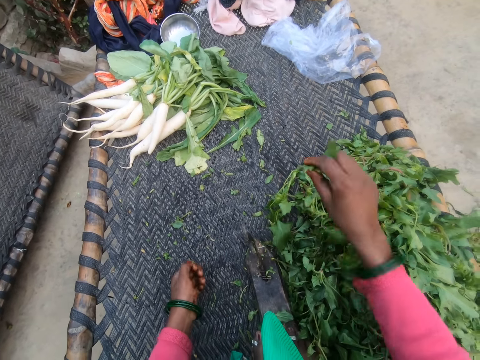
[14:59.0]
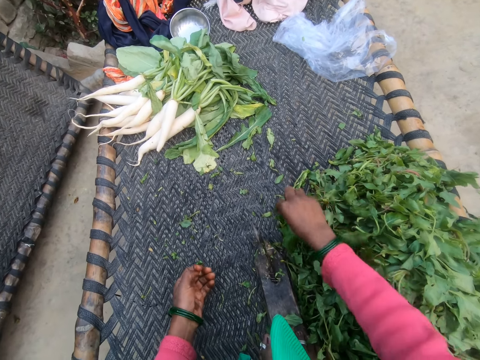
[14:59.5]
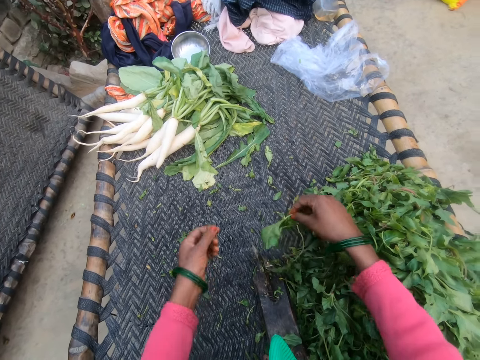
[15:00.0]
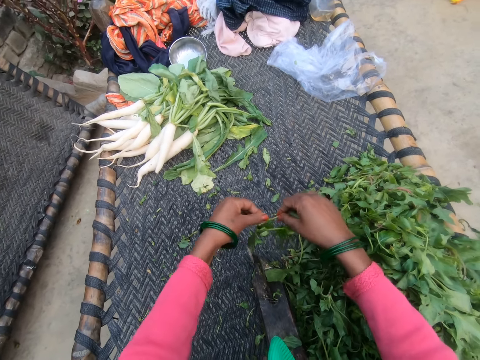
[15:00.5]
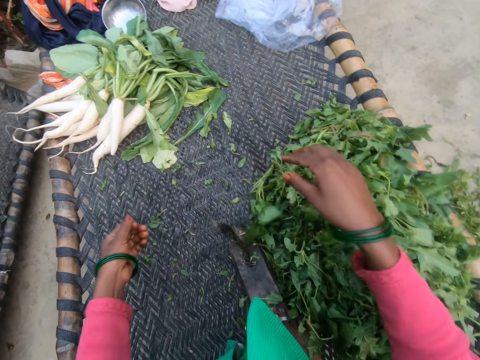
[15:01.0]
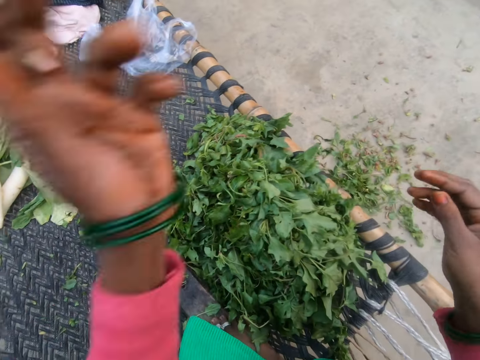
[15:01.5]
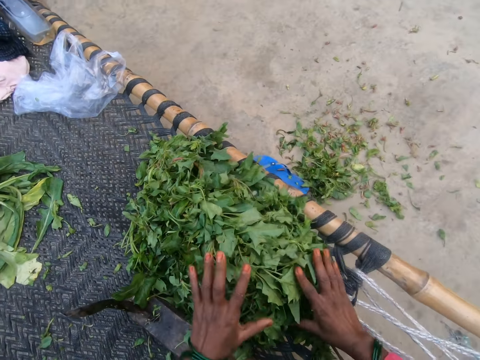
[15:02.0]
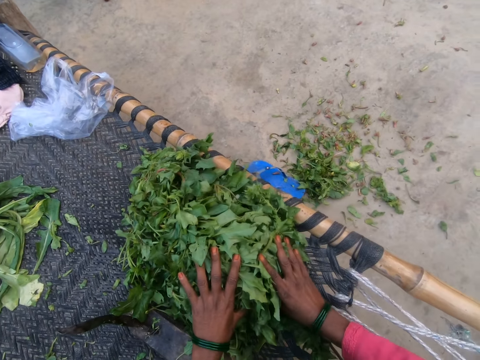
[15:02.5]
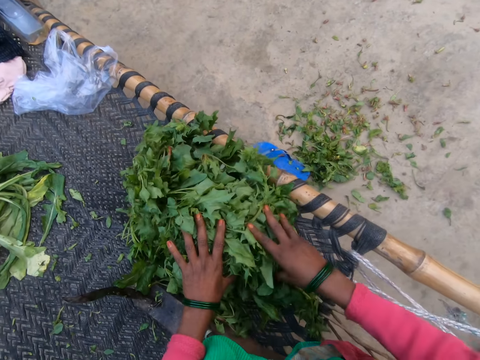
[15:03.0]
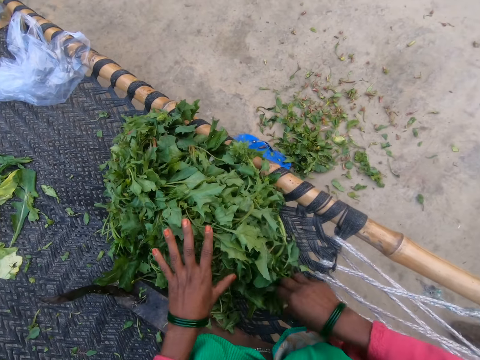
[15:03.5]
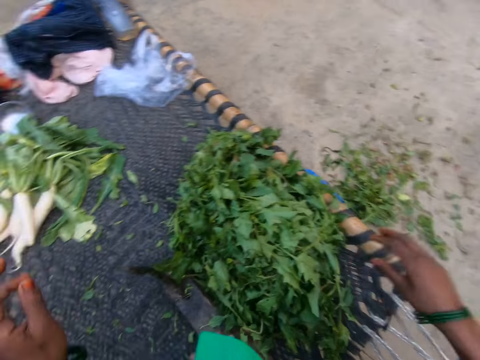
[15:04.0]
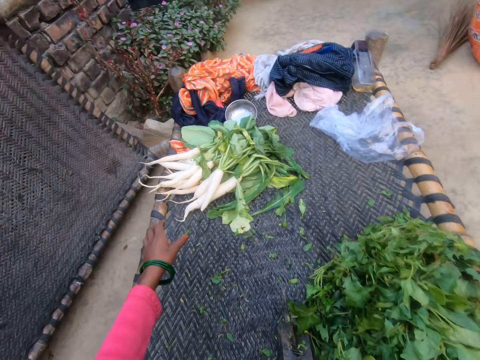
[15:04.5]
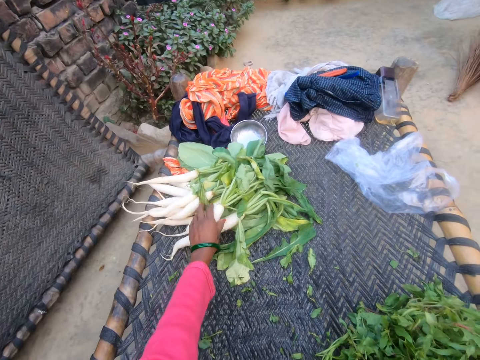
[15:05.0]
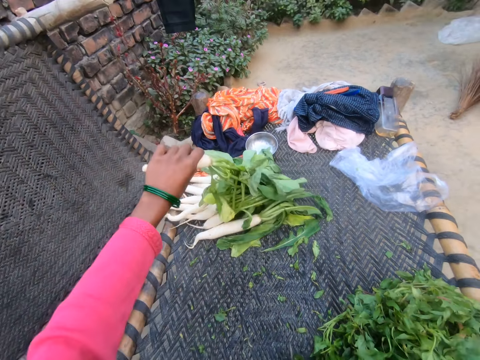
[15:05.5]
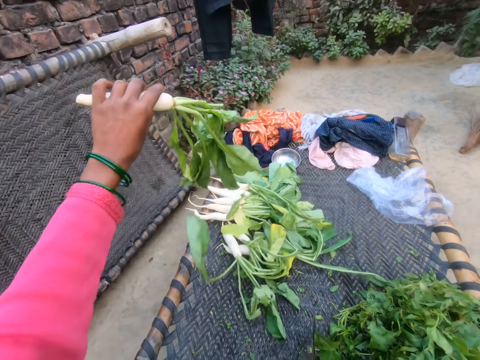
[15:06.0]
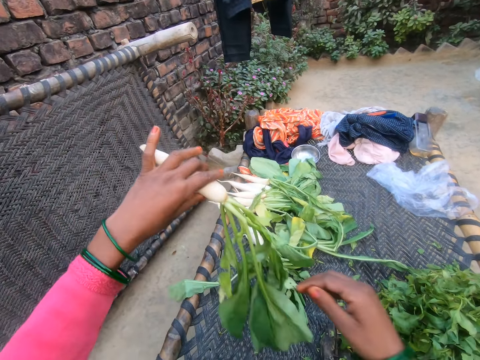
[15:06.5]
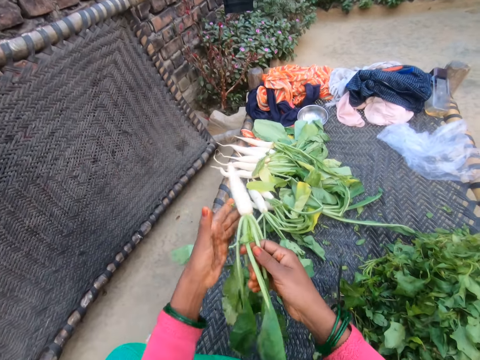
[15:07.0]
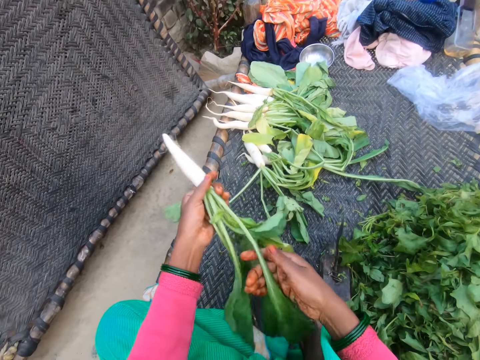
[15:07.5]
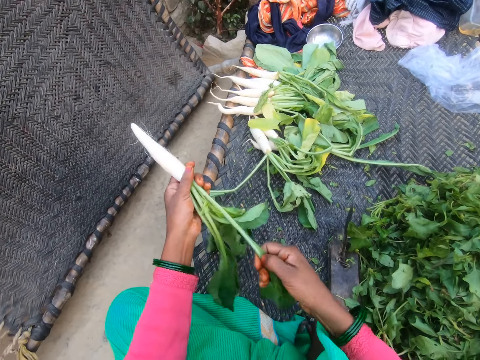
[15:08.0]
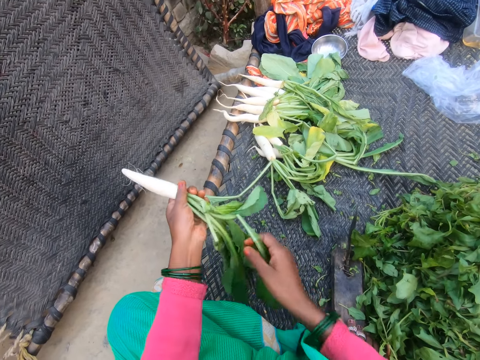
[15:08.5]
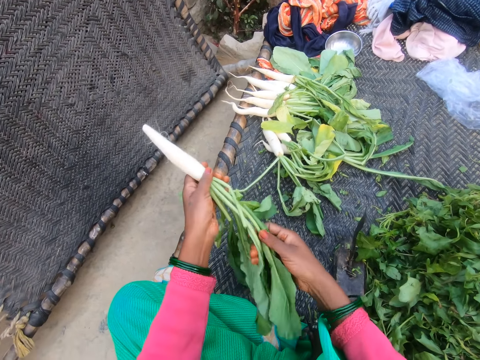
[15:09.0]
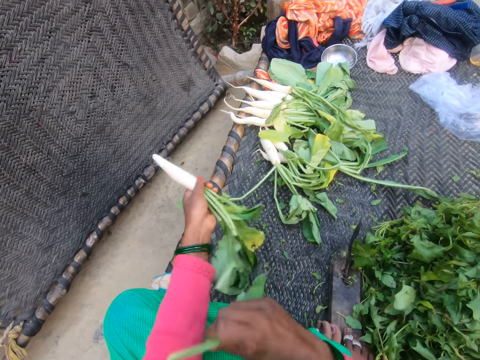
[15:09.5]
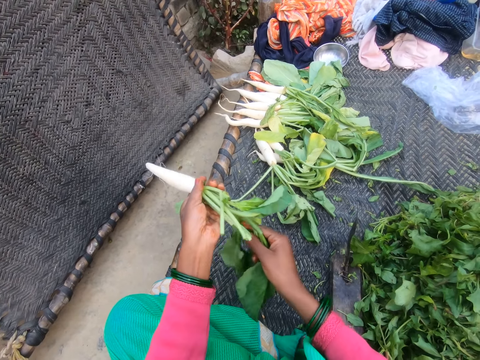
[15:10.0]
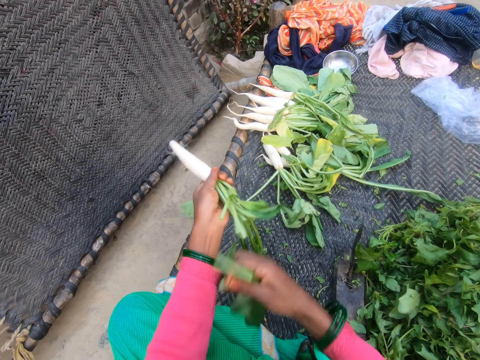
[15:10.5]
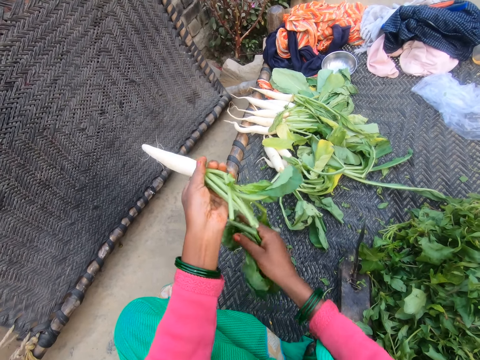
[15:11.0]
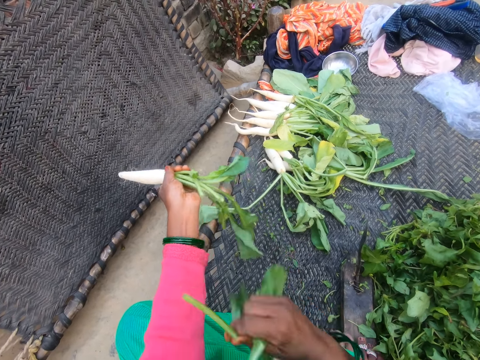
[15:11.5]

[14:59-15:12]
The camera wearer drops plucked leaves on a heap of leaves. They pick something, remove the stalk from something, and pluck vegetable leaves. They drop plucked leaves on a heap of leaves. They throw the stalks on the floor. They touch something. They move the heap of plucked leaves. They pick the daikon radish or white carrot. They hold the daikon radish. They remove the leaves from the daikon radish.

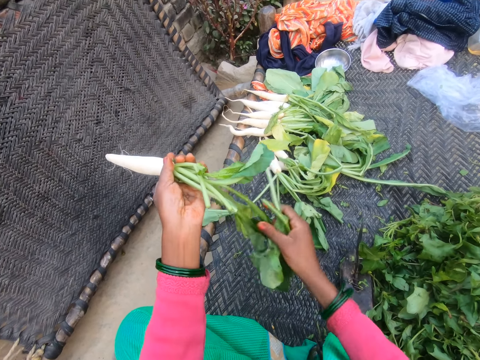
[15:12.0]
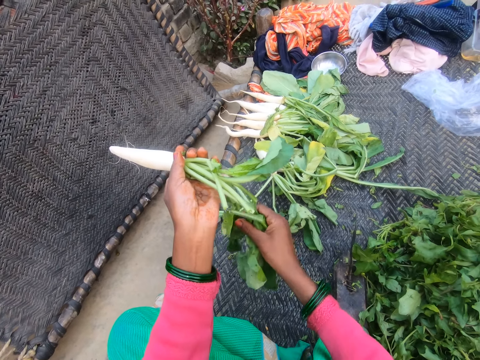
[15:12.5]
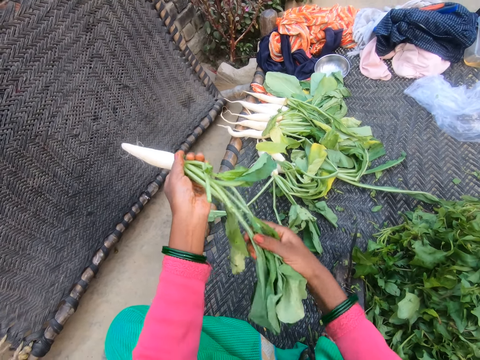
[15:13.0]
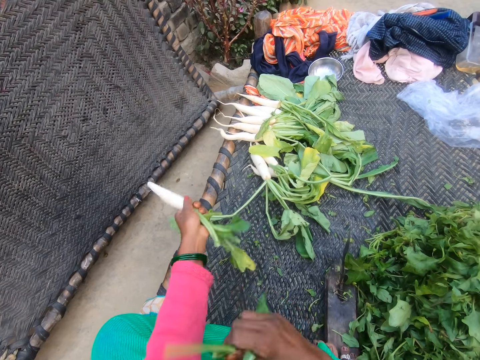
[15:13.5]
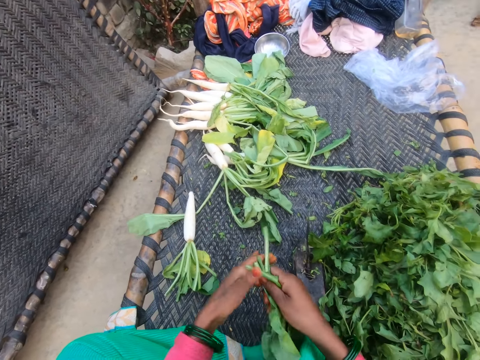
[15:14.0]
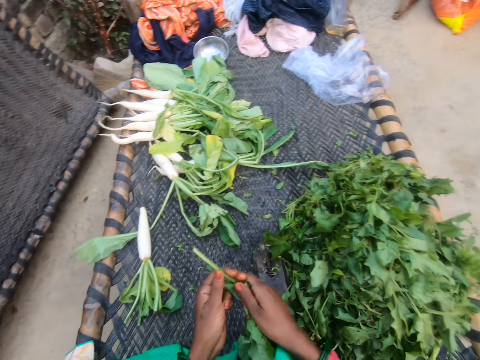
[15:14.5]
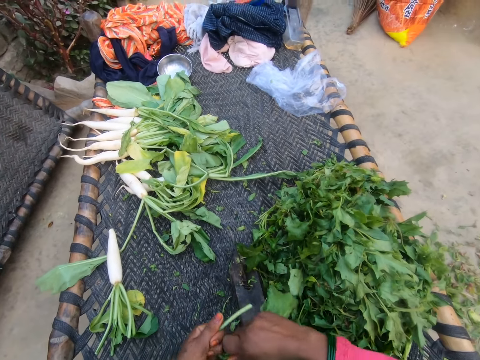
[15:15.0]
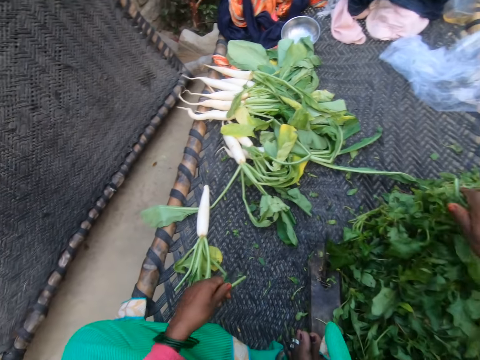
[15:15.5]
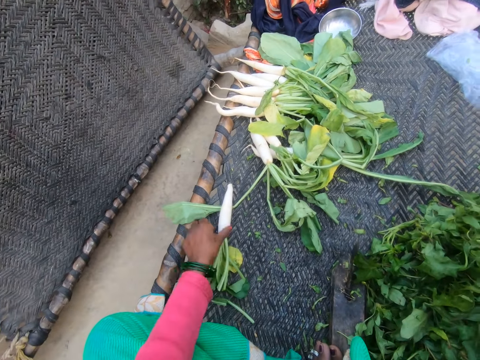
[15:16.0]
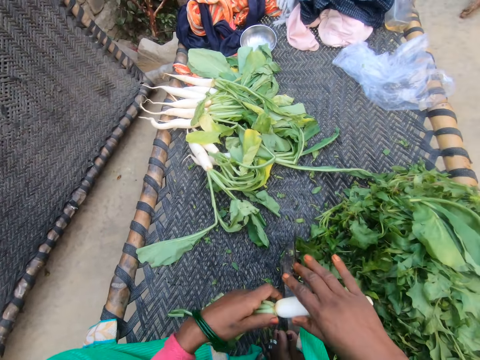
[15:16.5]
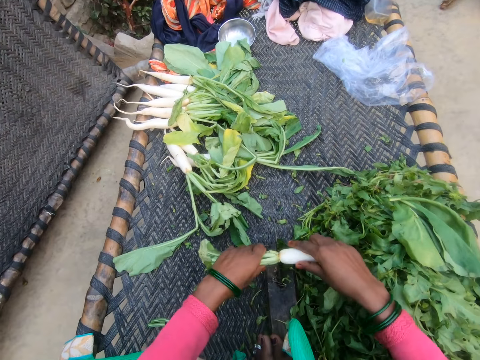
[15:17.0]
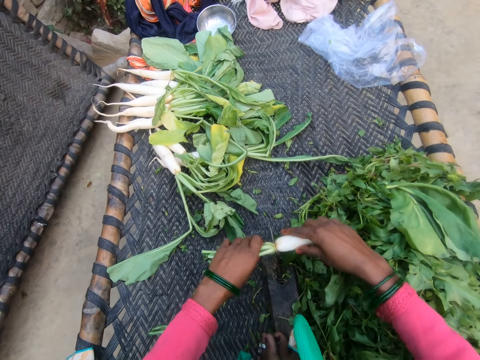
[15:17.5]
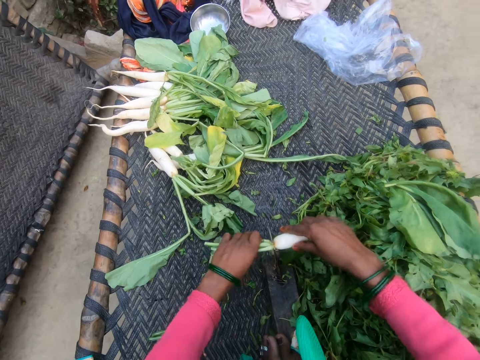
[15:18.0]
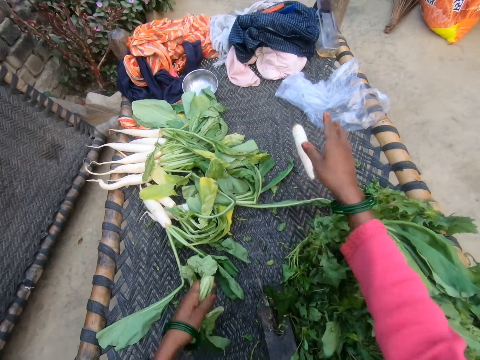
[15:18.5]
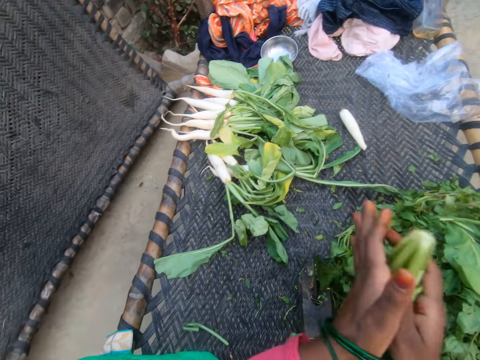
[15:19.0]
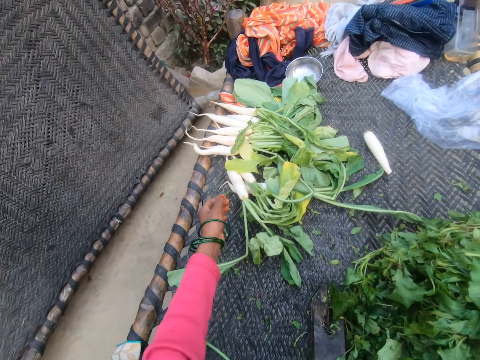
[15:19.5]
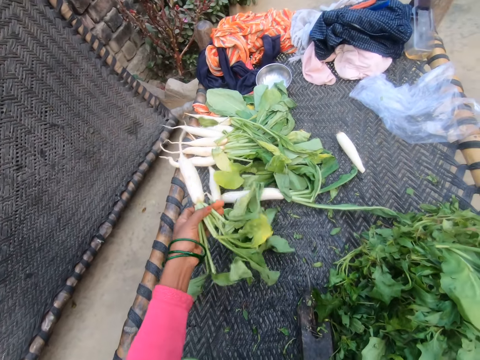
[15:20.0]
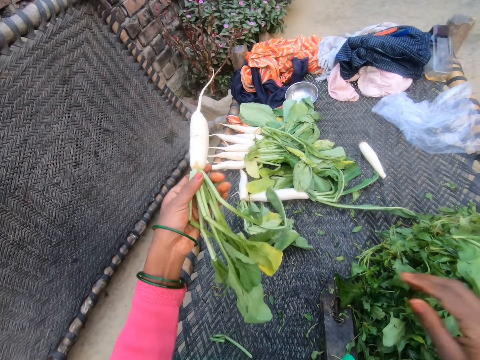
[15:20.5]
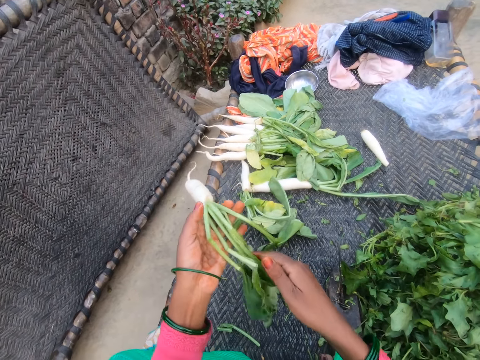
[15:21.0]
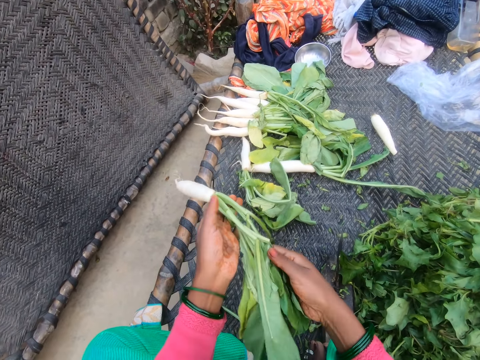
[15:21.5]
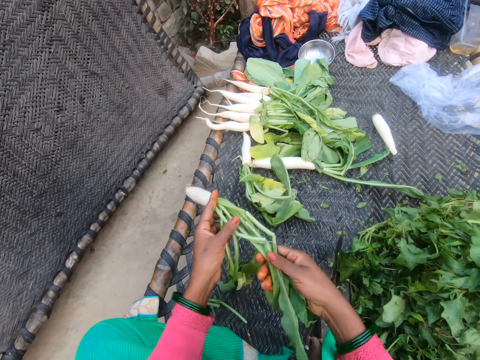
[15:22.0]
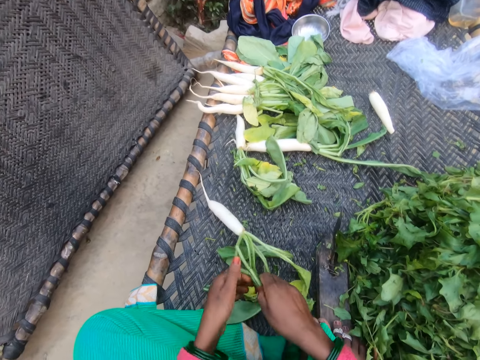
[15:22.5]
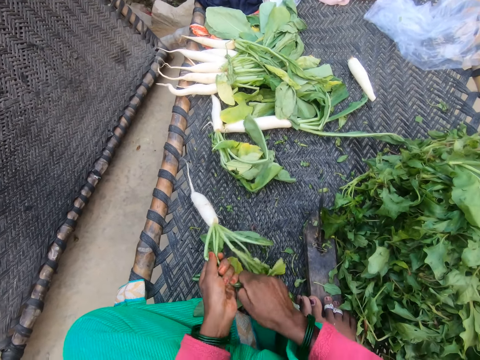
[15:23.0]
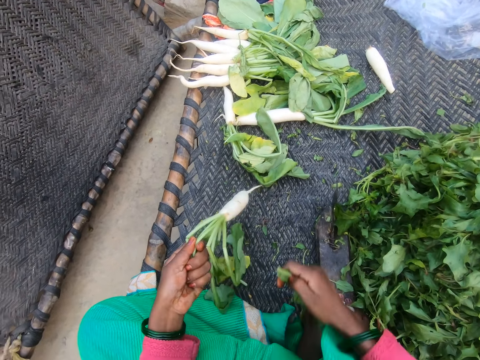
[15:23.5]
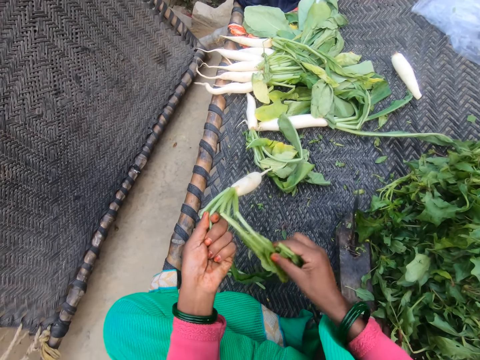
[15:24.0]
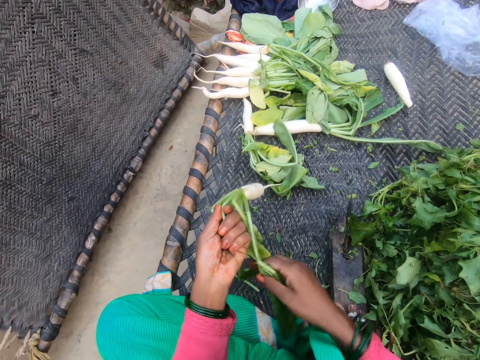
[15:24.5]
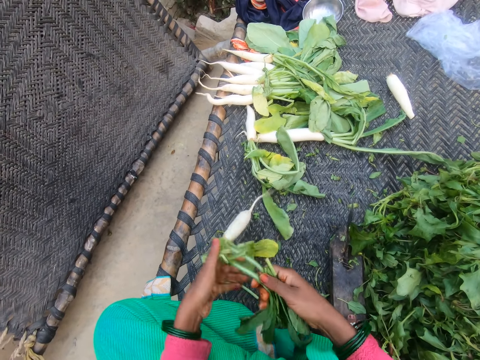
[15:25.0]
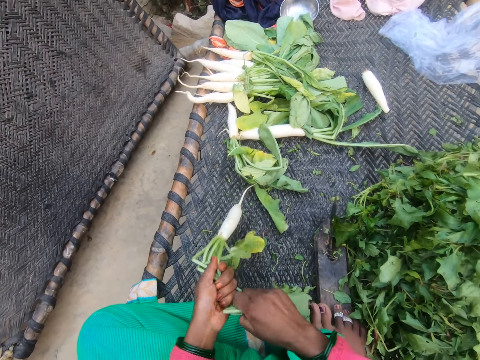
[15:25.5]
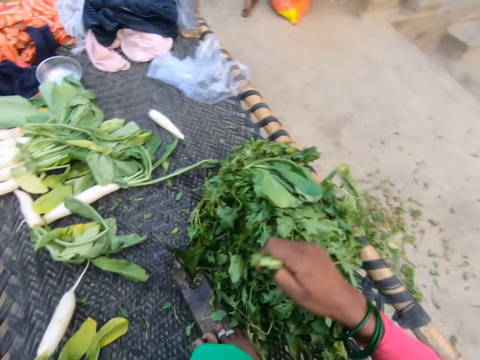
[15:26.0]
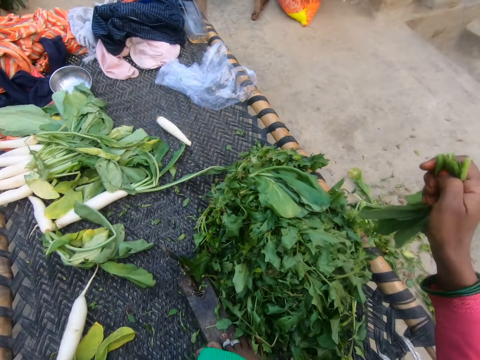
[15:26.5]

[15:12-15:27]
The camera wearer puts the daikon radish or white carrot on the table. They hold the daikon radish leaves and remove the stalk from the daikon radish leaves. They drop plucked leaves on a heap of leaves. They pick the daikon radish, hold the daikon radish, and remove the stalk from the daikon radish. They put the daikon radish on the table. They hold the daikon radish leaves. They throw the daikon radish stalk on the floor. They hold the daikon radish. They pick another white carrot. They remove the leaves from the daikon radish.
